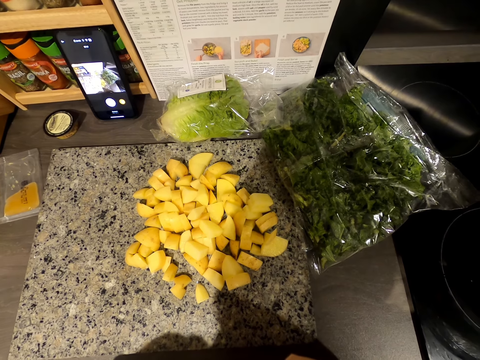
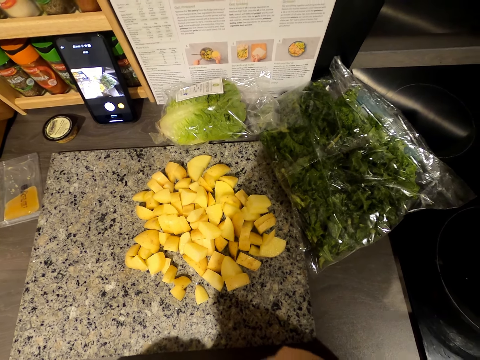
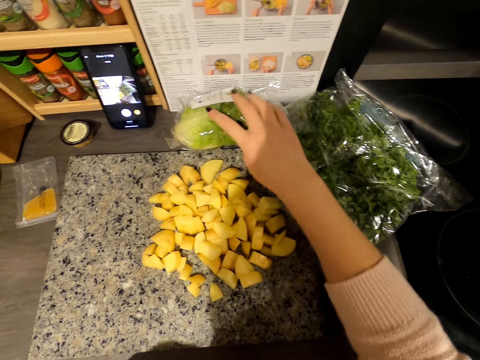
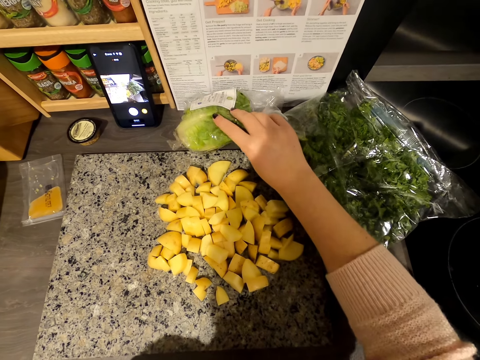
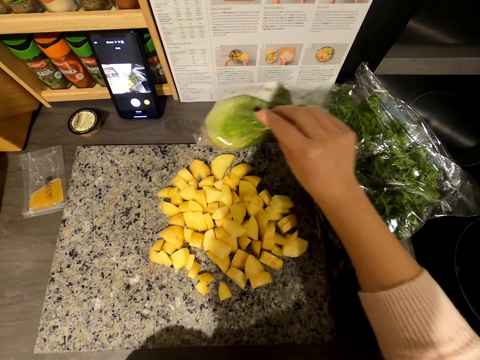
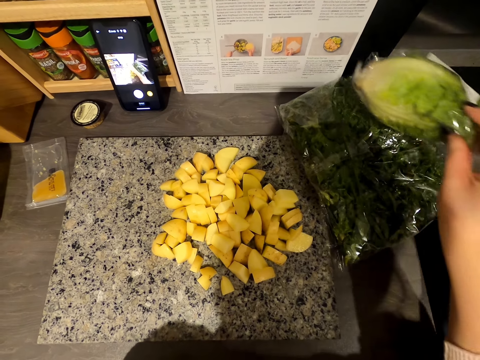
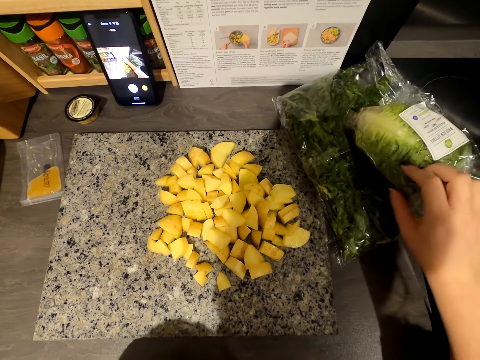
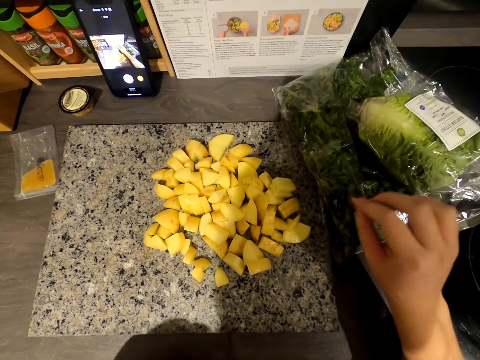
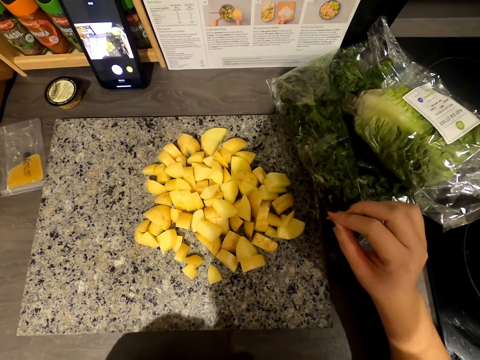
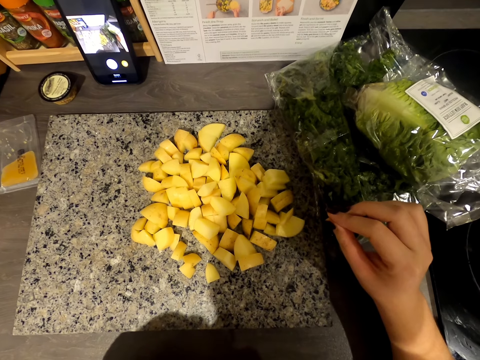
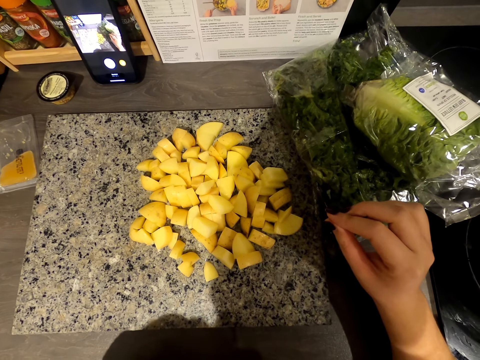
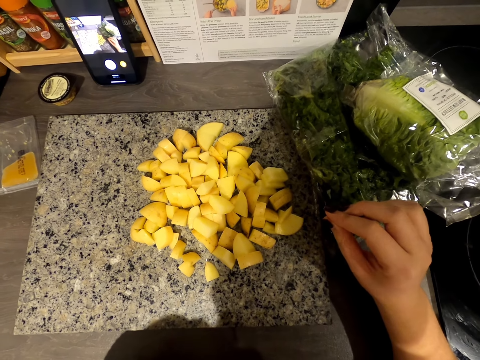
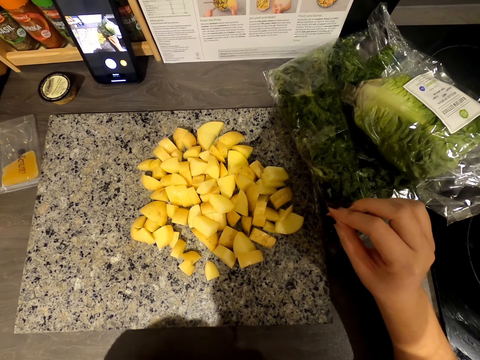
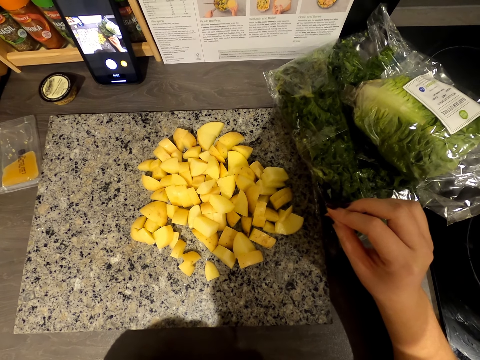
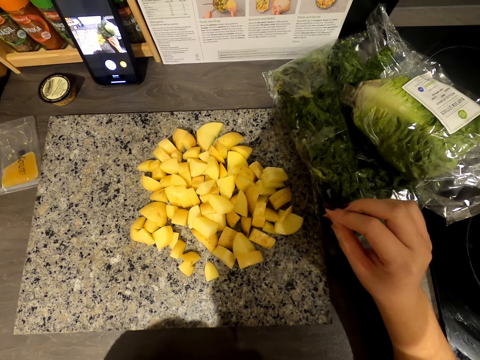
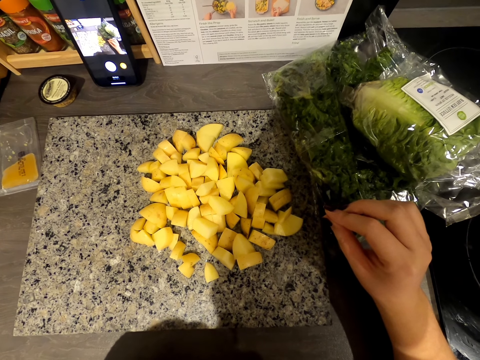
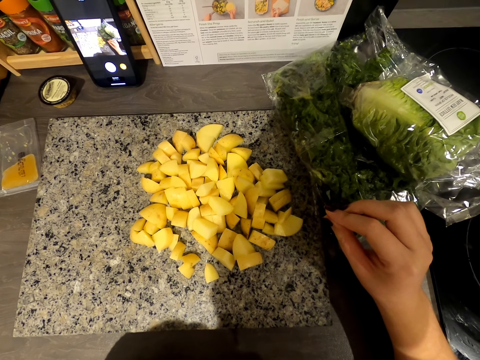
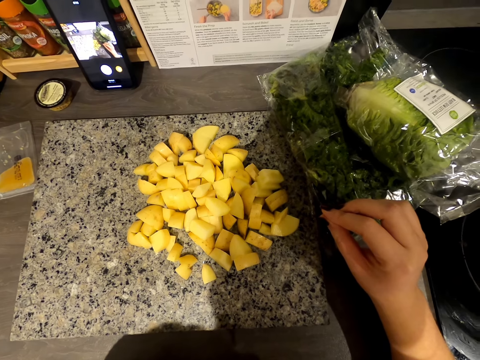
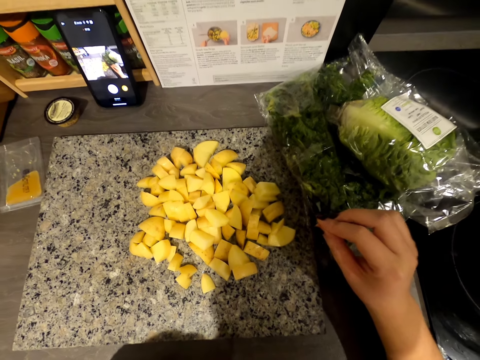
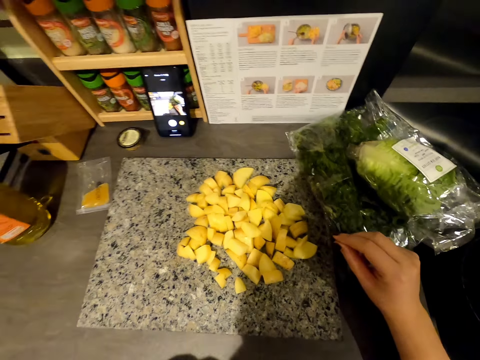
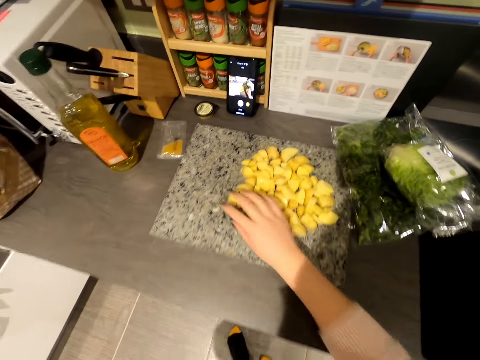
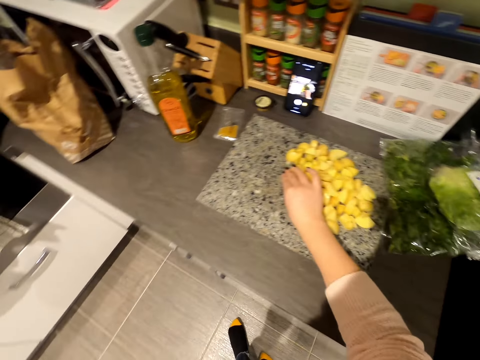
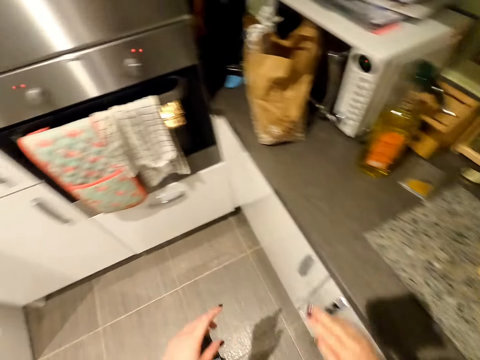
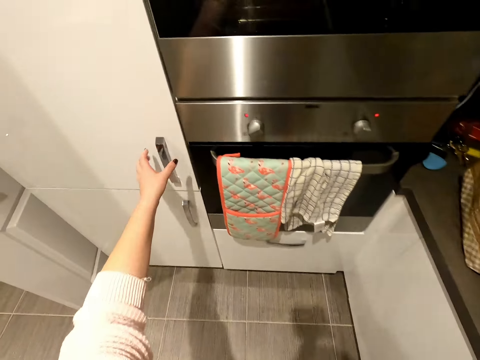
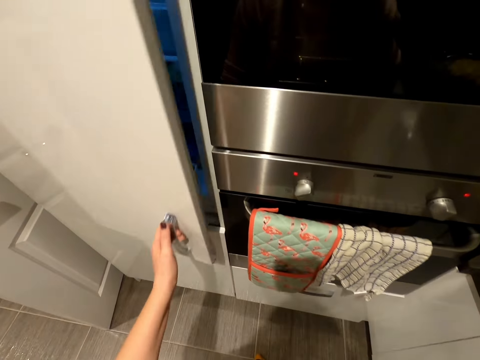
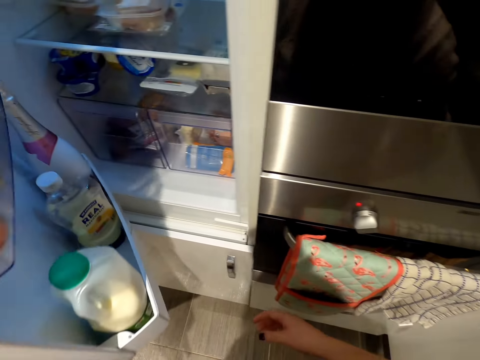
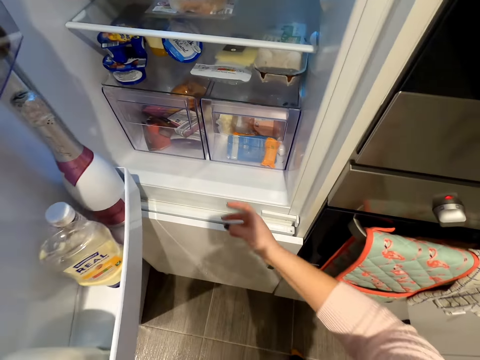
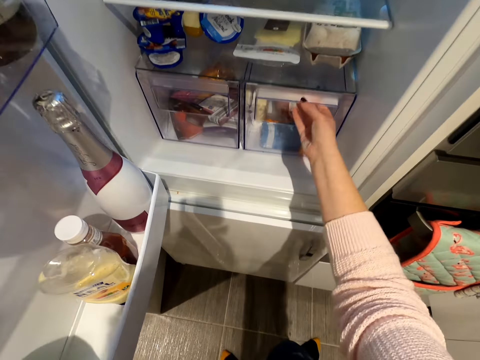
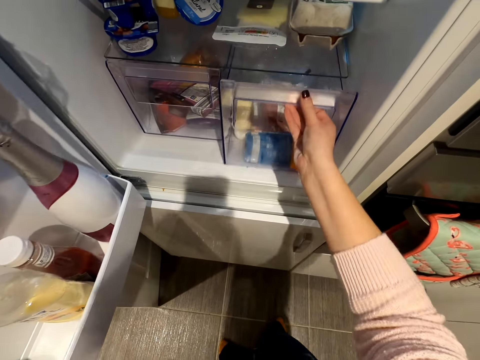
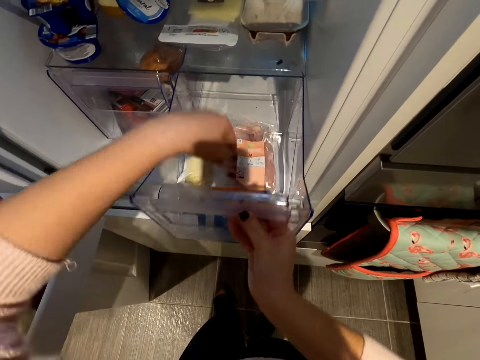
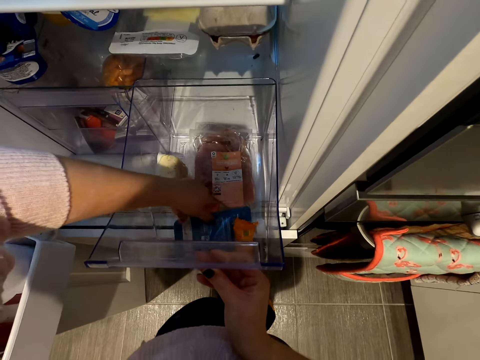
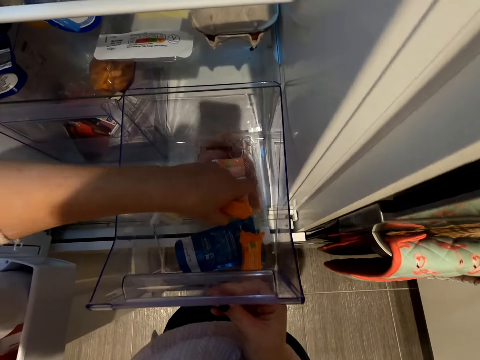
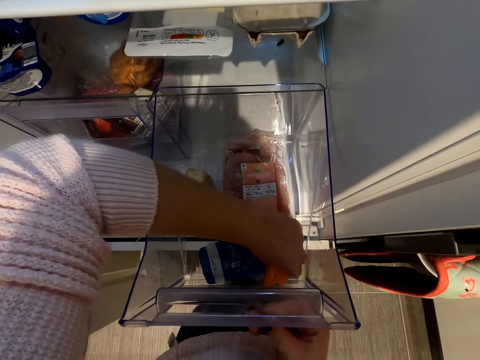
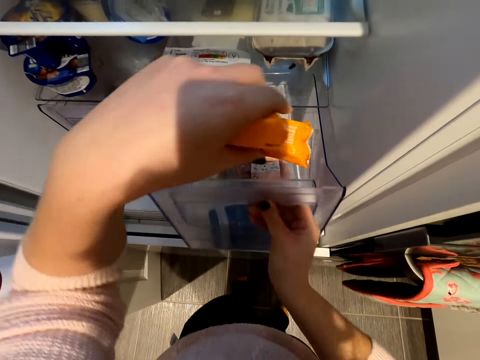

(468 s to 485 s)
The camera wearer picks the vegetable. They move the vegetables. They drop the vegetable on the other. They rest the hand on the table. They read the ingredients on the paper. They hold something. They touch the potatoes. They walk in the room. They open the fridge. They open the drawer. They pick snacks in the fridge.

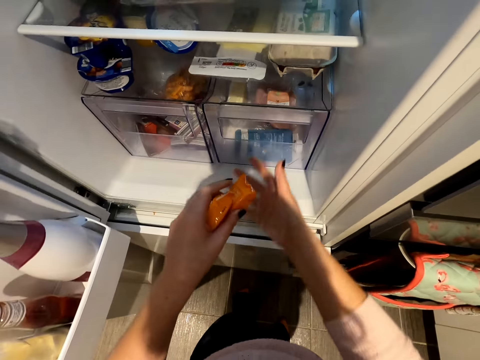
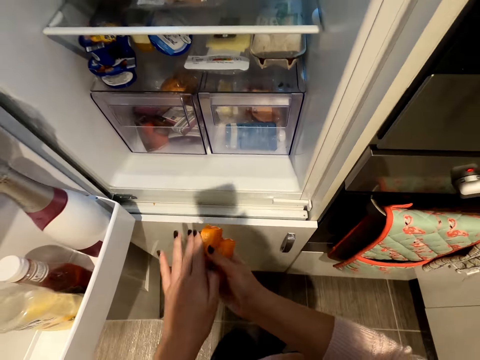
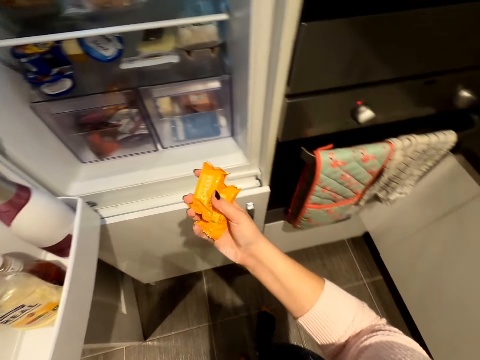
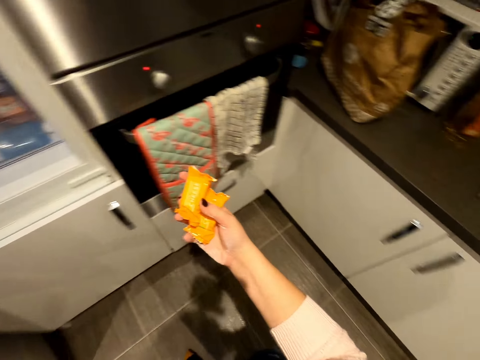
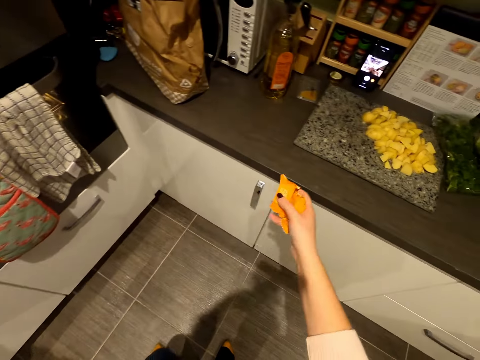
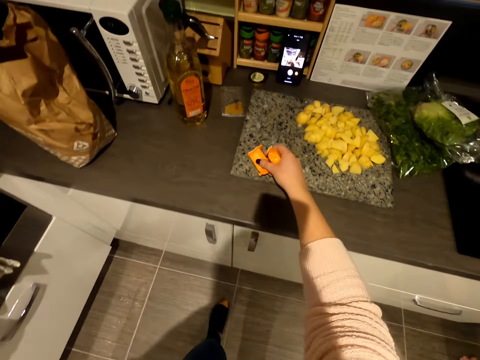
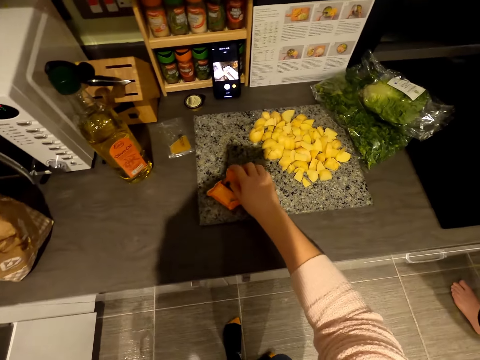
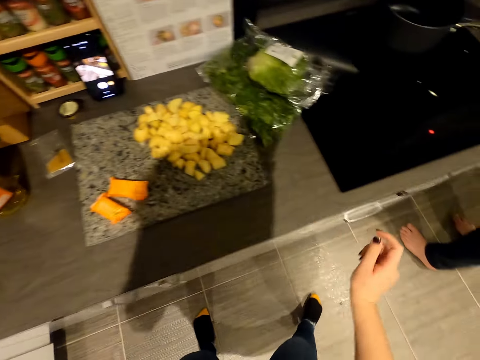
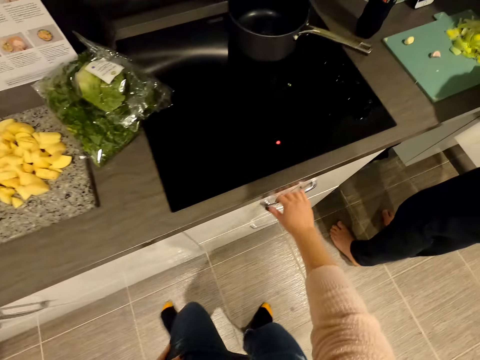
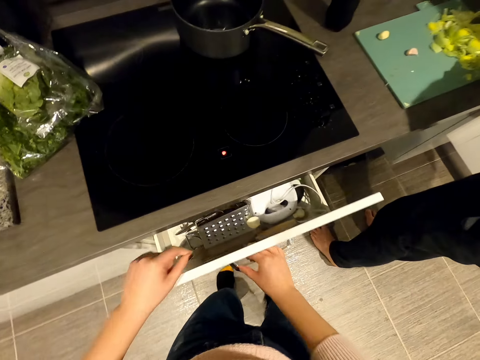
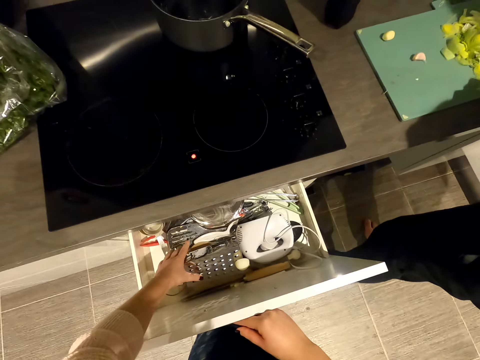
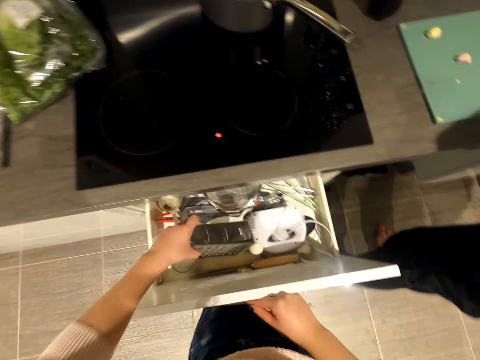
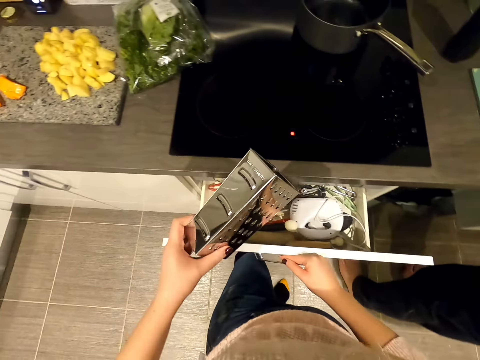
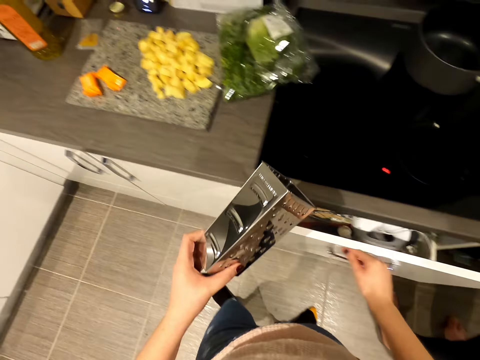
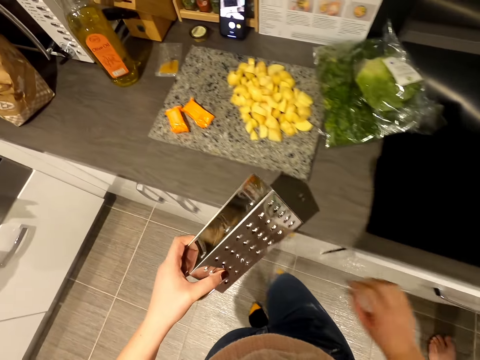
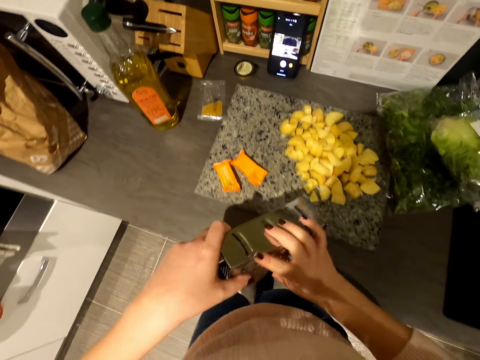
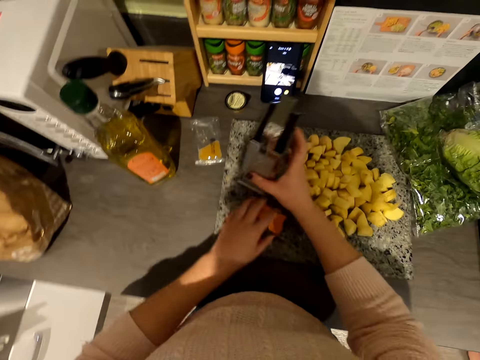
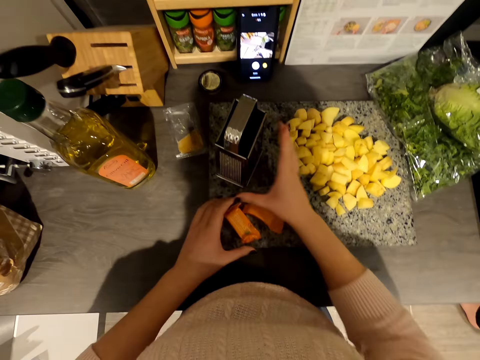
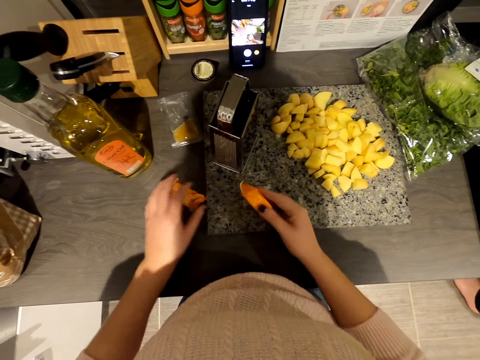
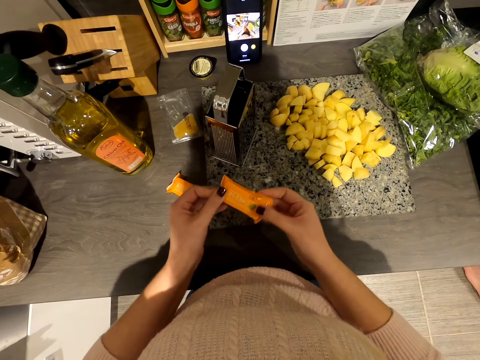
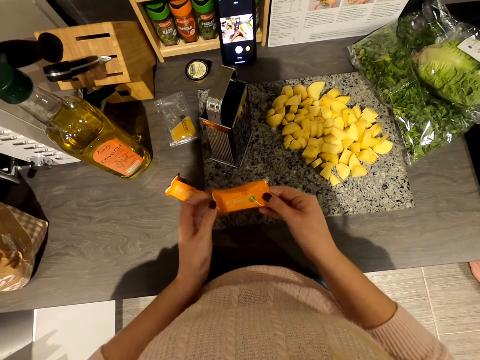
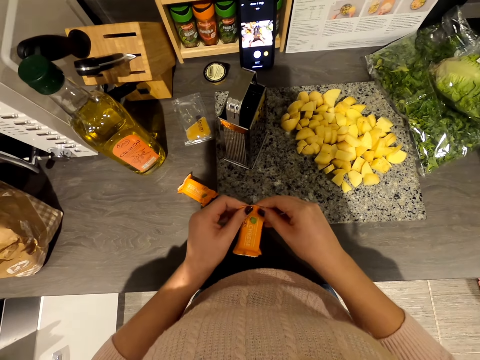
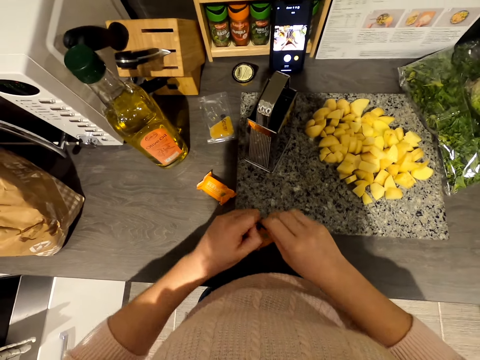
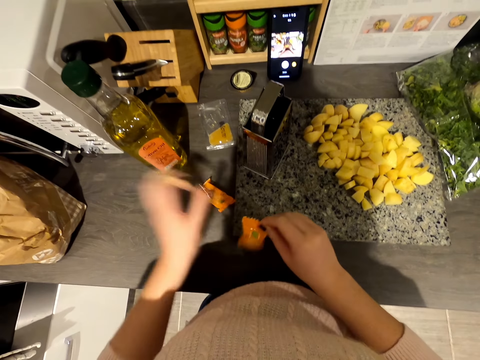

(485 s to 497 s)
The camera wearer closes the drawer. They walk in the room. They close the fridge. They put the snacks on the table. They open the drawer. They pick the grater. They close the drawer. They walk in the room. They place the grater on the table. They hold something. They pick the snacks. They open the snacks.
